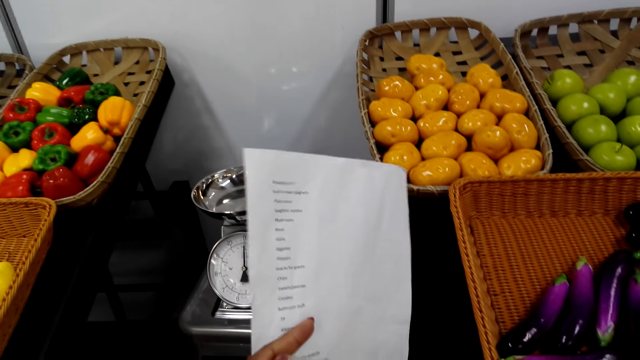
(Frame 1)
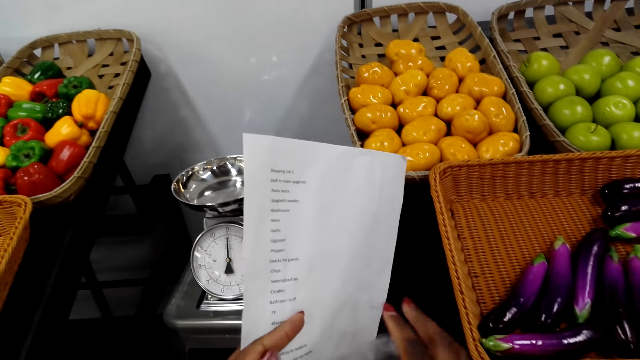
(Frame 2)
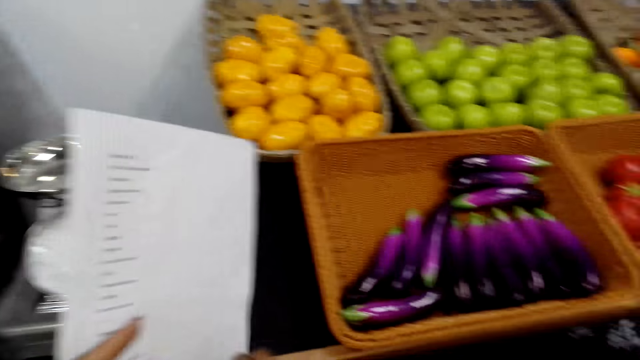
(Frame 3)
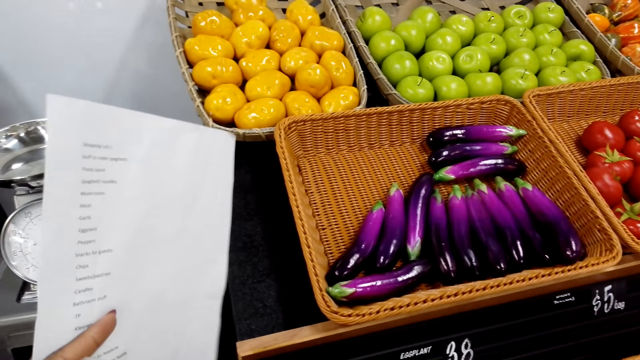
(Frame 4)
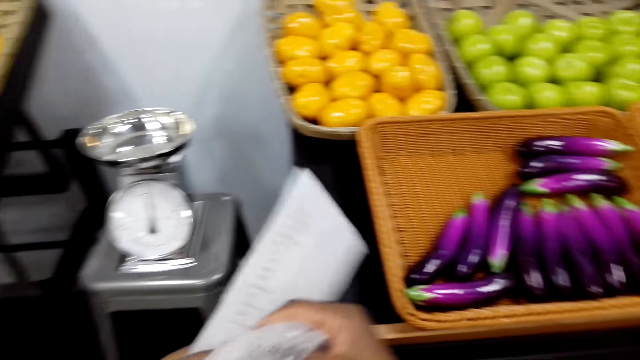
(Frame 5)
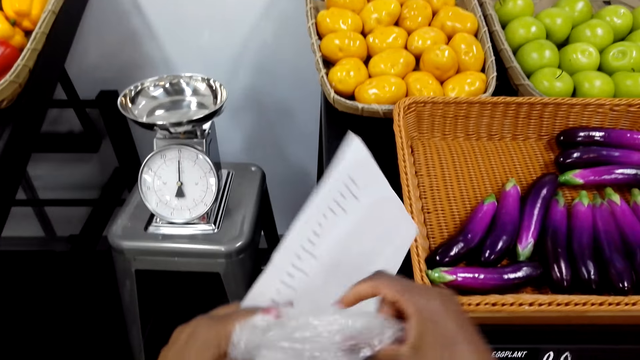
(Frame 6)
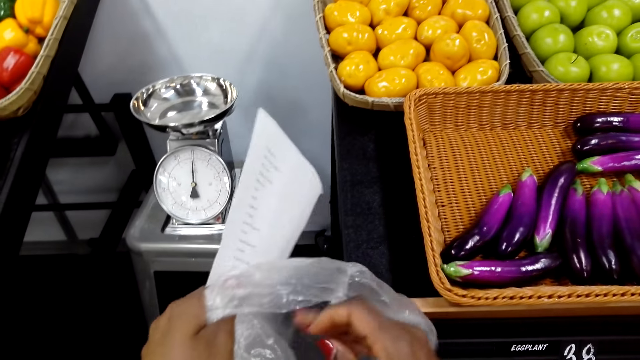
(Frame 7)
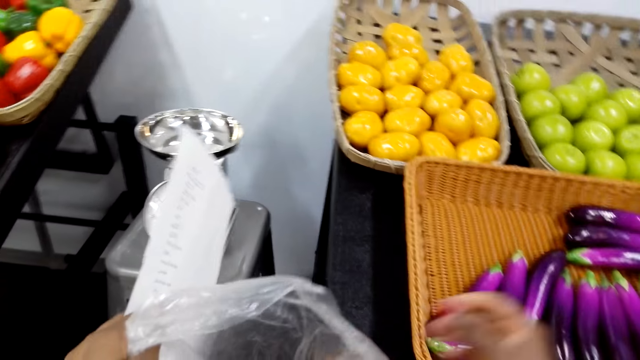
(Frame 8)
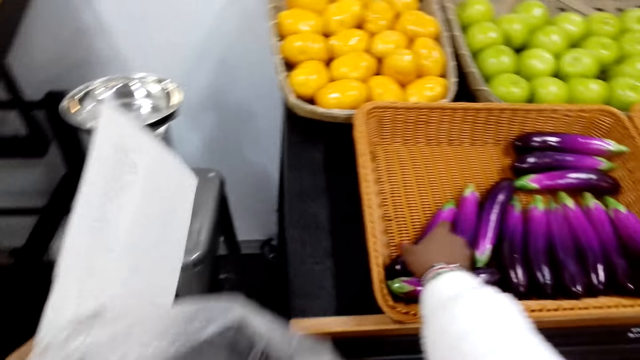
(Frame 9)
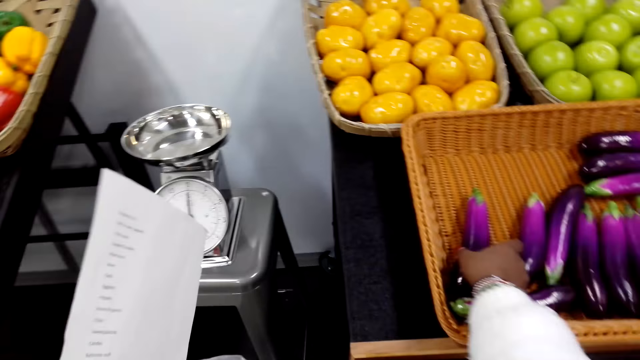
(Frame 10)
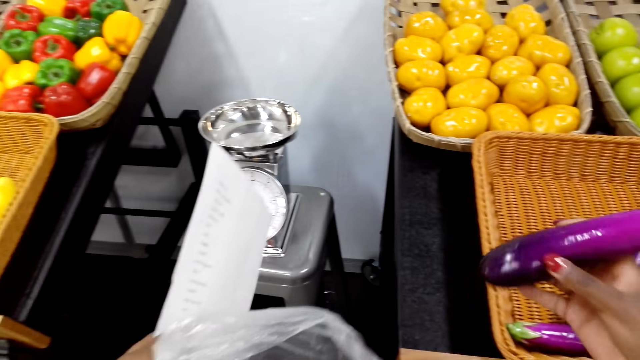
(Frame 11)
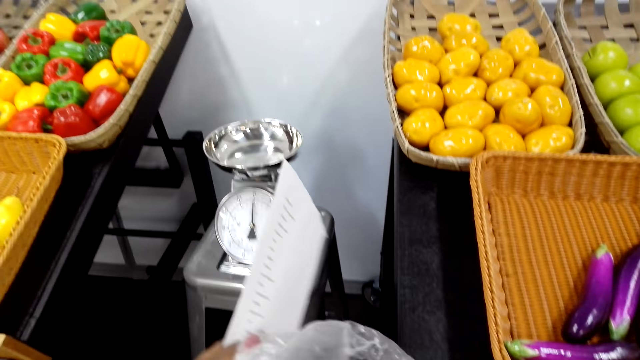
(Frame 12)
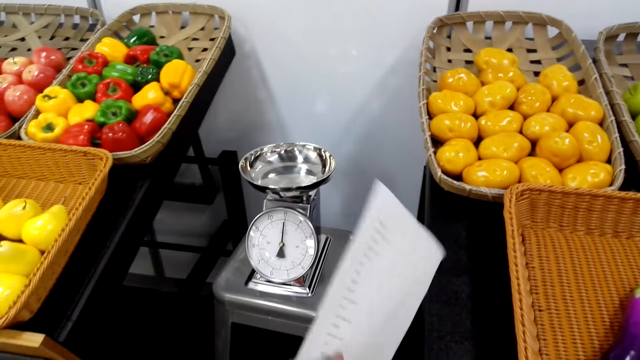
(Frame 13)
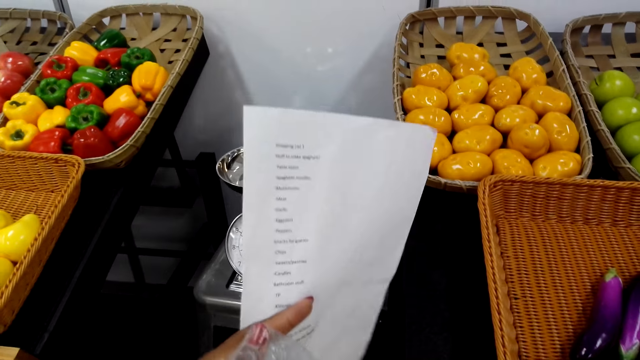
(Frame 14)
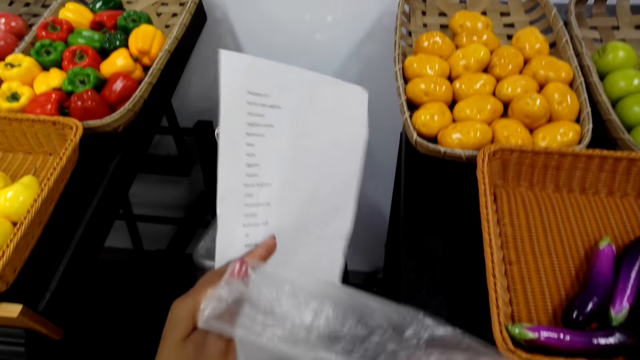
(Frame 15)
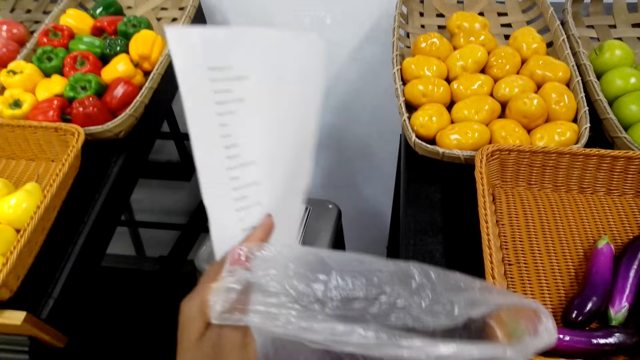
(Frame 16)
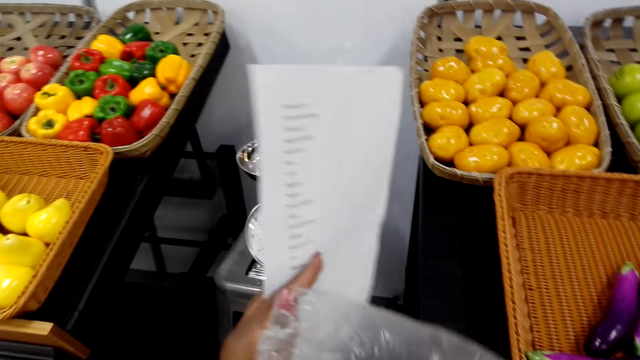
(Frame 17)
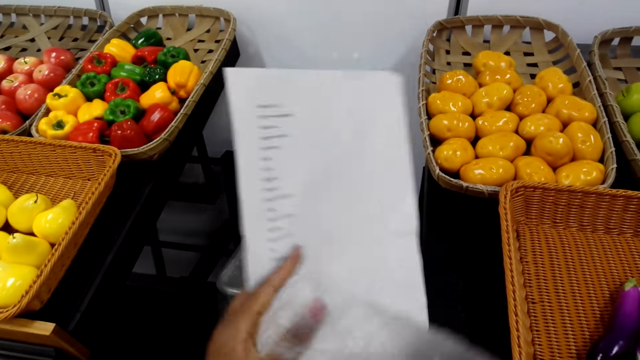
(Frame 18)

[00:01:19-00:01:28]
The camera wearer adjusts the plastic bag. They put an eggplant in the polythene bag. They pick an eggplant and put the eggplant in the plastic bag. They look at the eggplant.

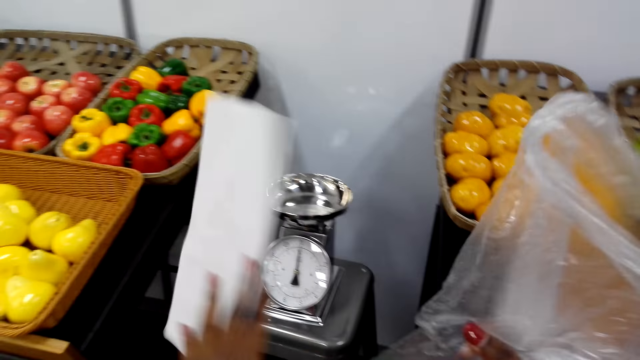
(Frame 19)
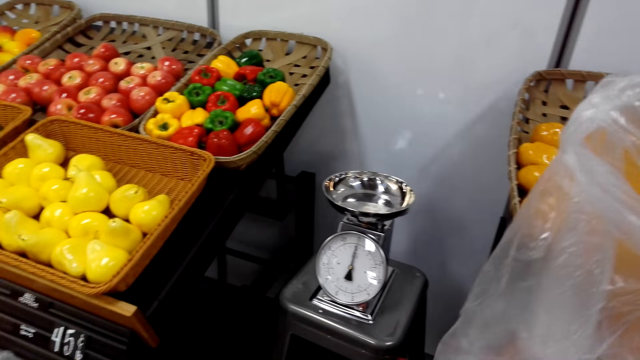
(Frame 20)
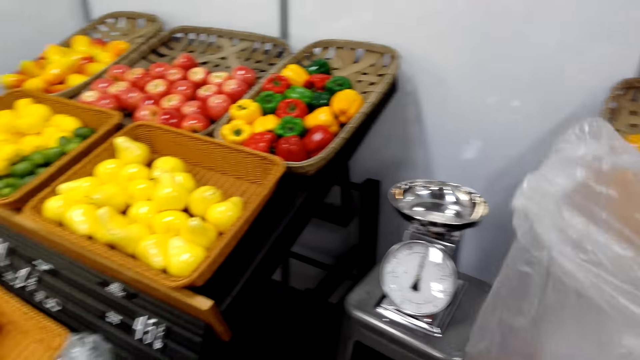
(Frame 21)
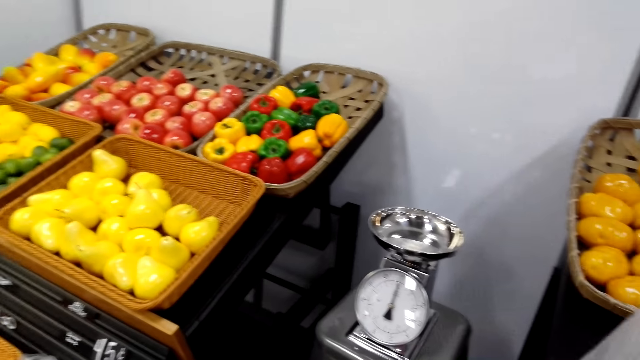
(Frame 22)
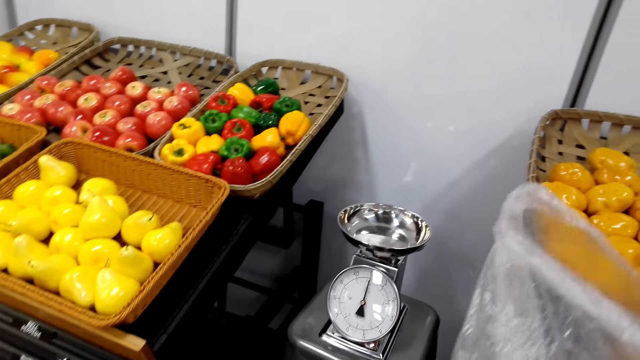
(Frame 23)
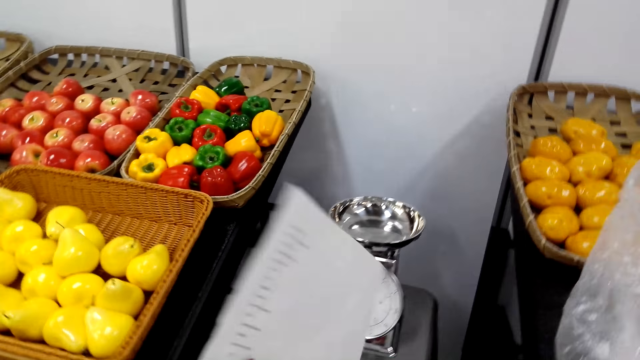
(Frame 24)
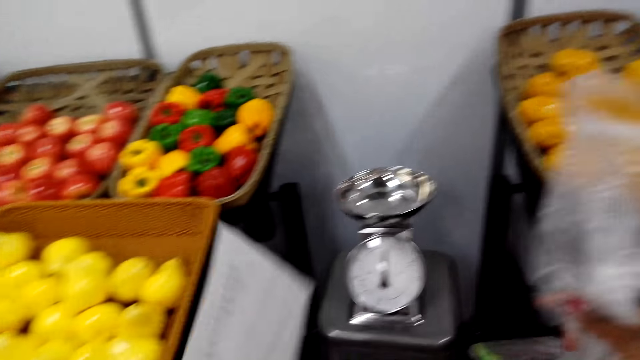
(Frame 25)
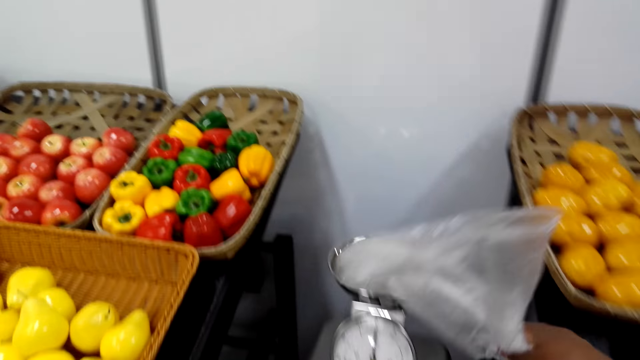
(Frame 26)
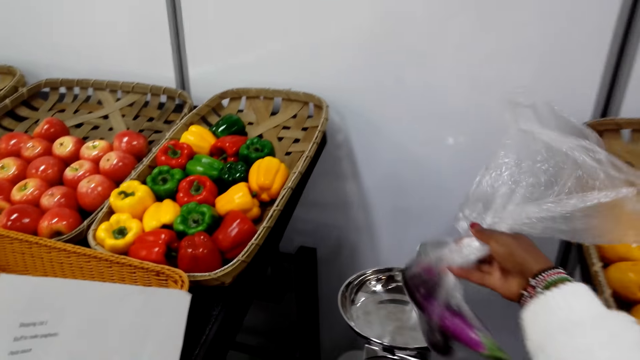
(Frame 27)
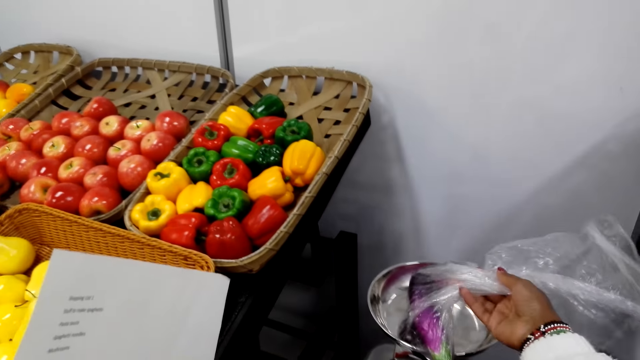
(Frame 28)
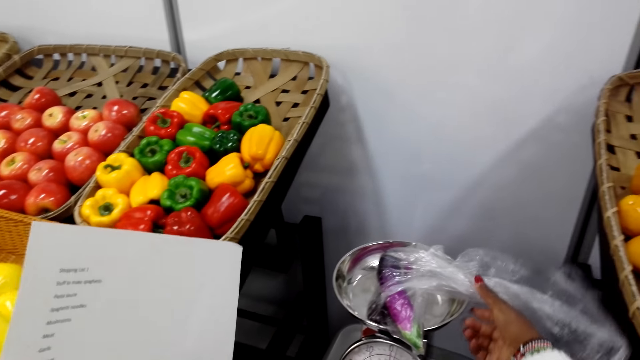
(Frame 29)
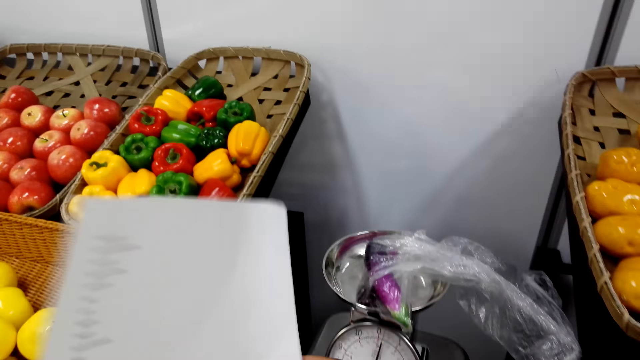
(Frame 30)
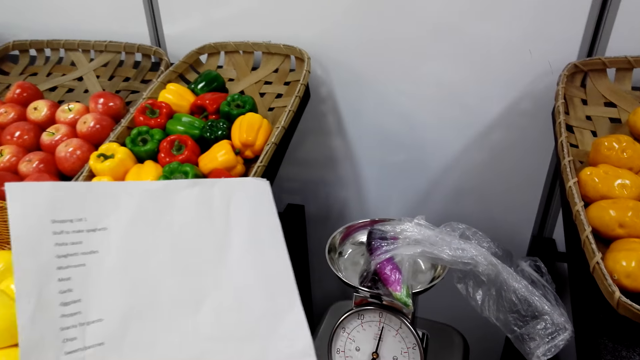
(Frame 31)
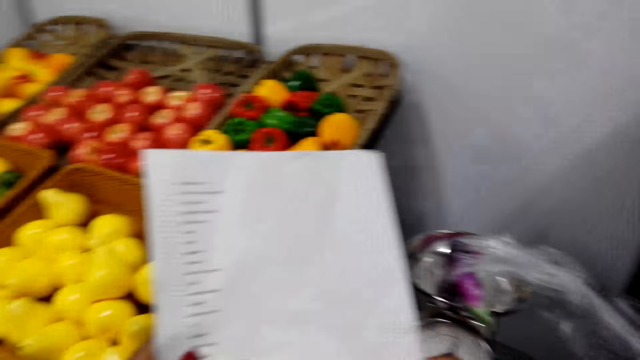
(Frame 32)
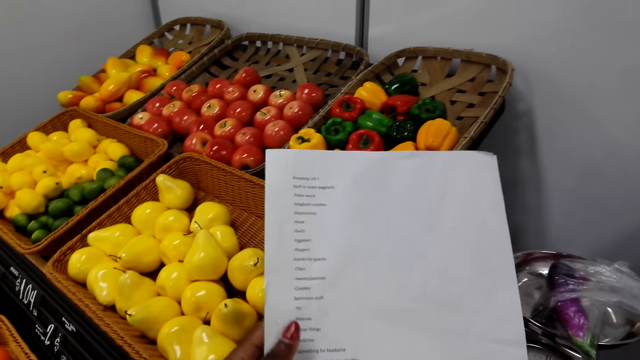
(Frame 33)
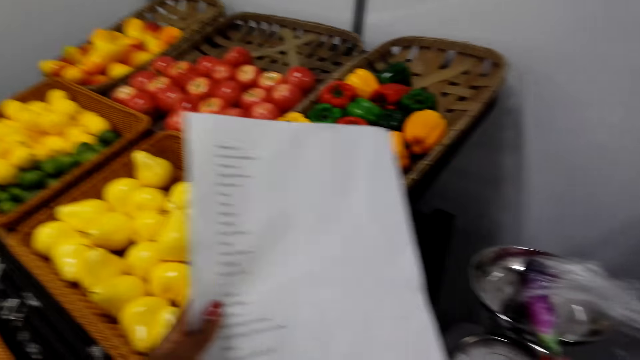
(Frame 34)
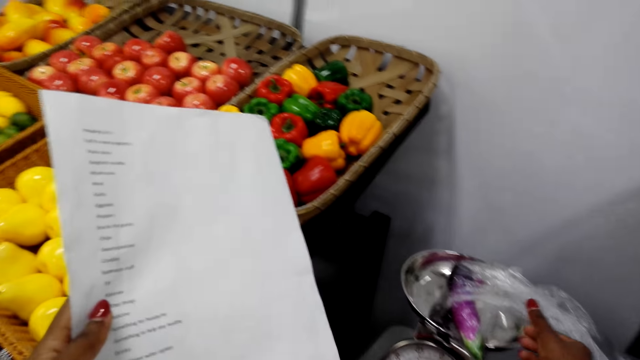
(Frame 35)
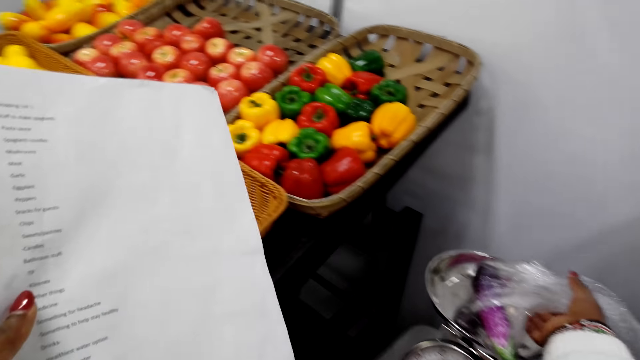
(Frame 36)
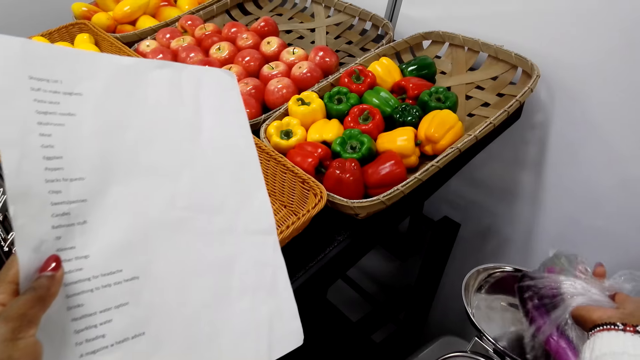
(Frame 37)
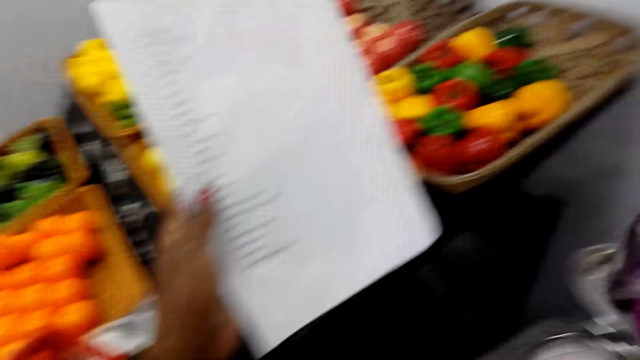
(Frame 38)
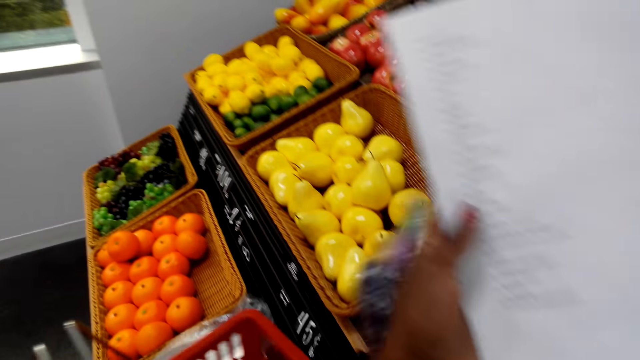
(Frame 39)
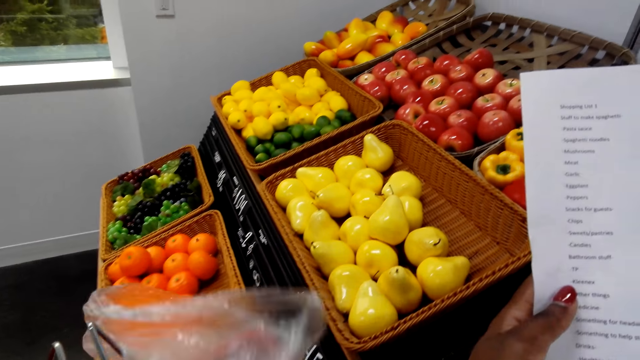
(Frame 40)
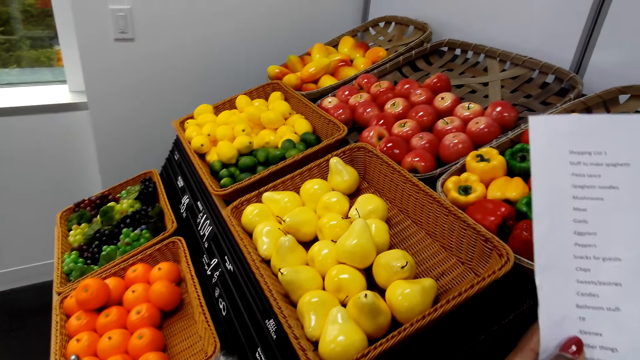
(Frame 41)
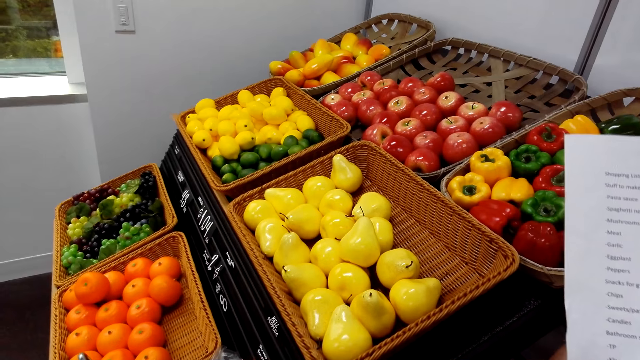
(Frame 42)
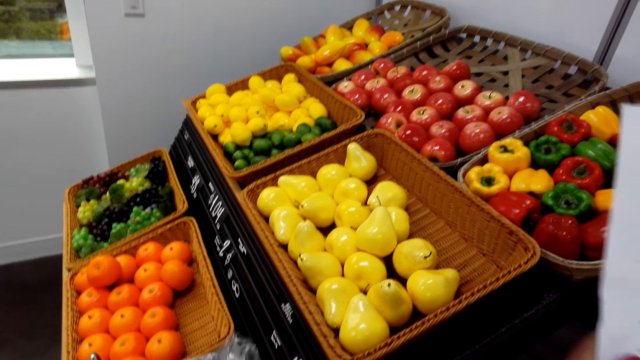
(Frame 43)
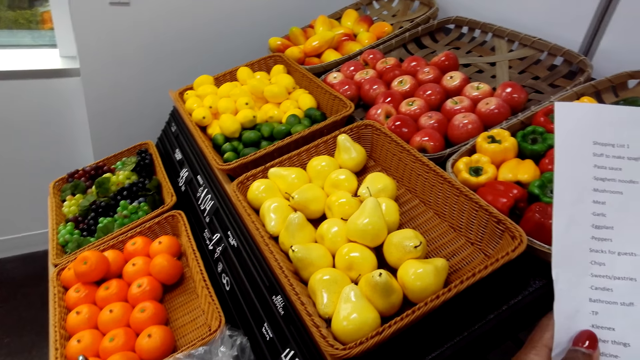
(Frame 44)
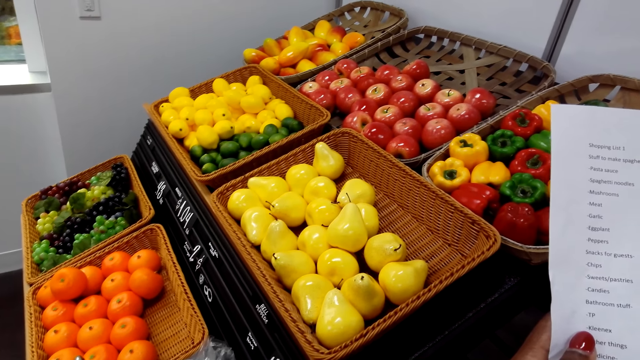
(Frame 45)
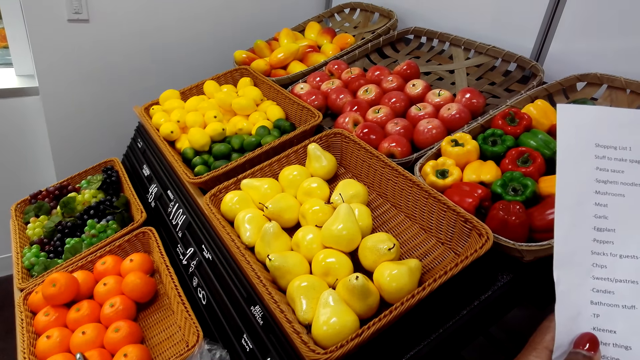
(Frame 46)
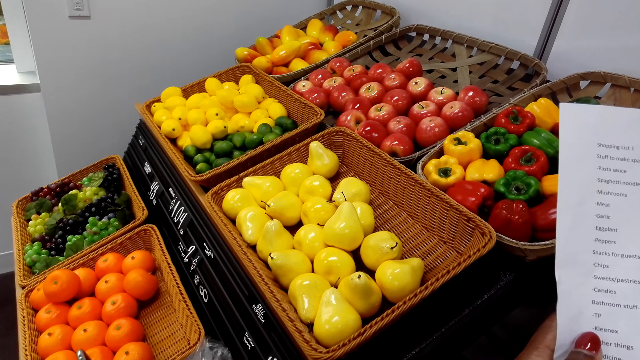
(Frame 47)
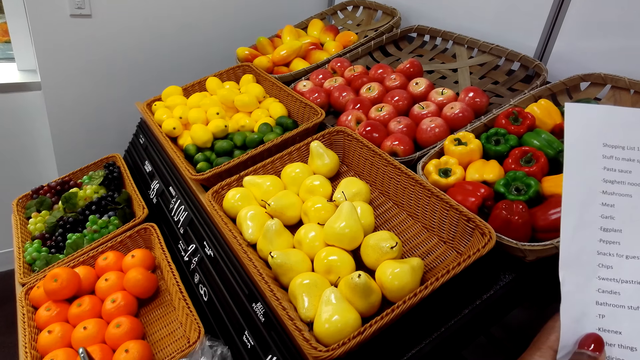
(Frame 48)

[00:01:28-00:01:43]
The camera wearer adjusts the plastic bag. They lift the polythene bag. They weigh the eggplants on a weigh scale. They put the polythene bag on the weighing machine. They view the list paper. They pick the polythene bag from the weighing machine. They put the eggplants in the basket. They look towards the fruits basket.
